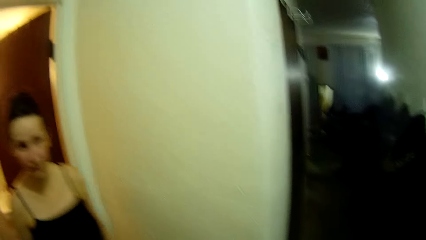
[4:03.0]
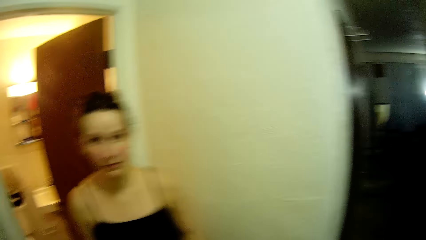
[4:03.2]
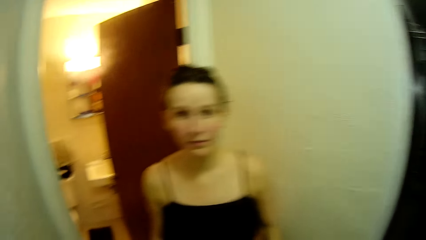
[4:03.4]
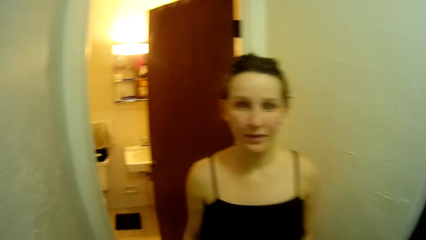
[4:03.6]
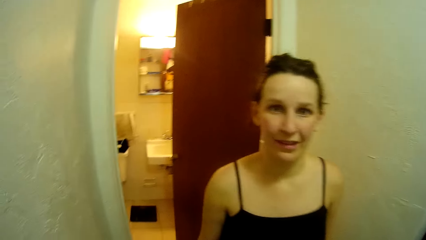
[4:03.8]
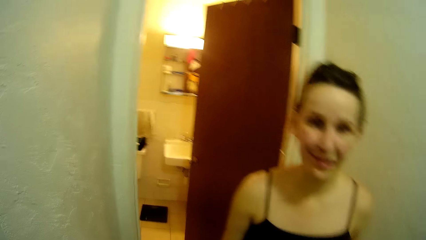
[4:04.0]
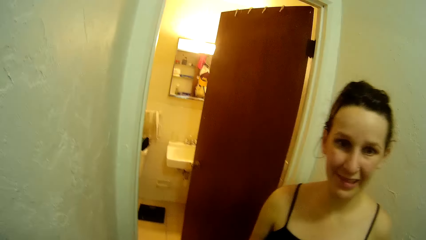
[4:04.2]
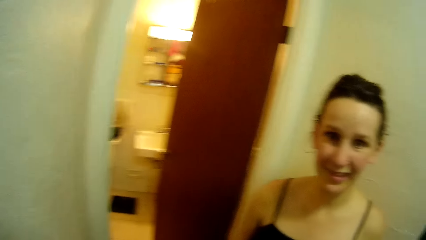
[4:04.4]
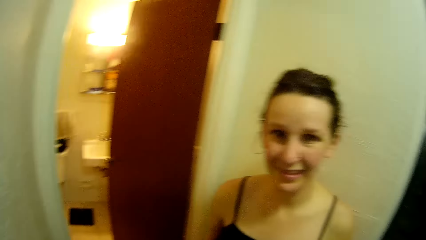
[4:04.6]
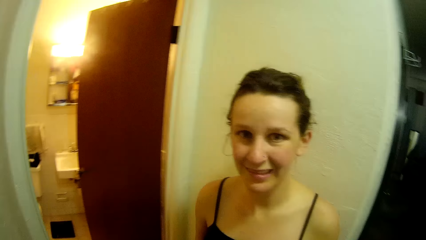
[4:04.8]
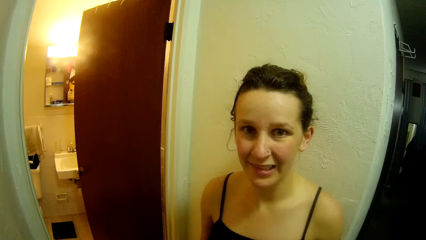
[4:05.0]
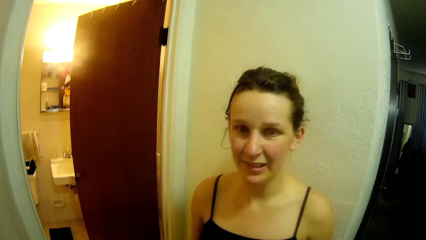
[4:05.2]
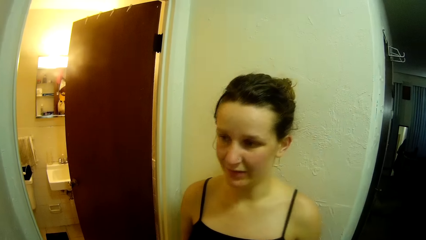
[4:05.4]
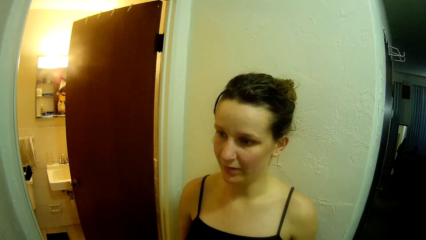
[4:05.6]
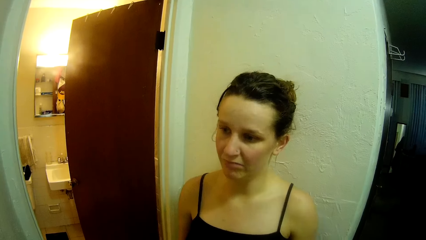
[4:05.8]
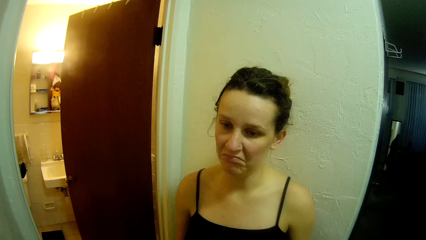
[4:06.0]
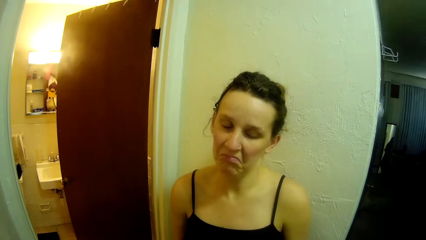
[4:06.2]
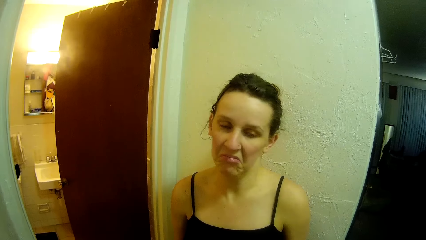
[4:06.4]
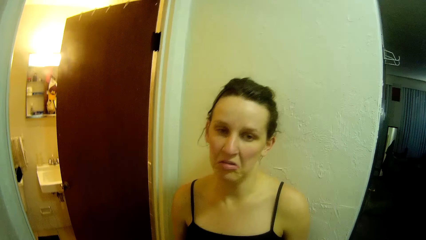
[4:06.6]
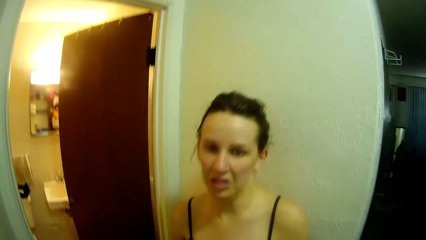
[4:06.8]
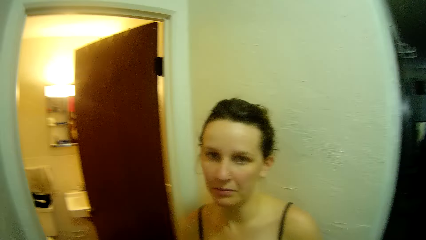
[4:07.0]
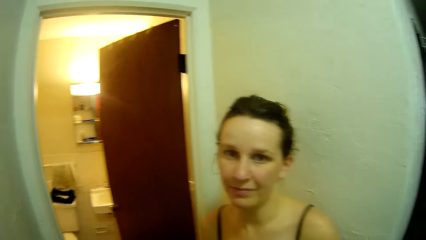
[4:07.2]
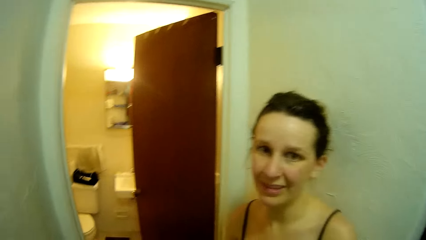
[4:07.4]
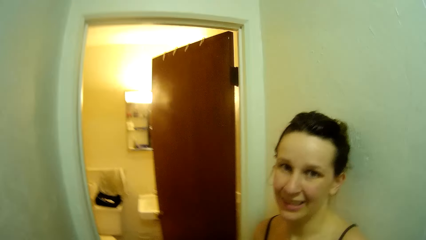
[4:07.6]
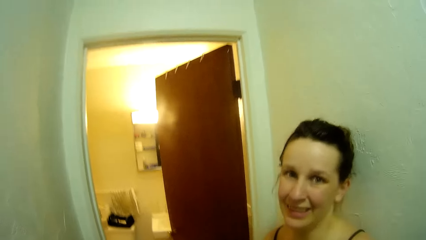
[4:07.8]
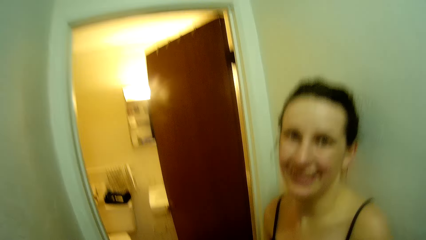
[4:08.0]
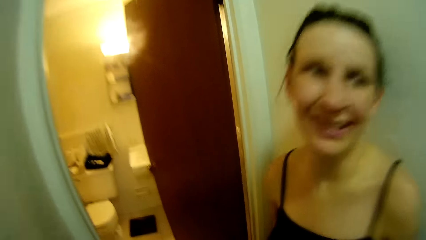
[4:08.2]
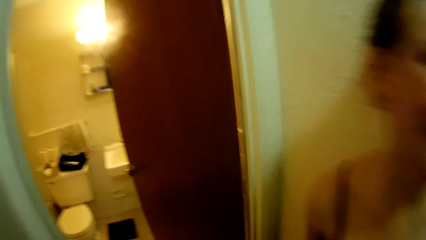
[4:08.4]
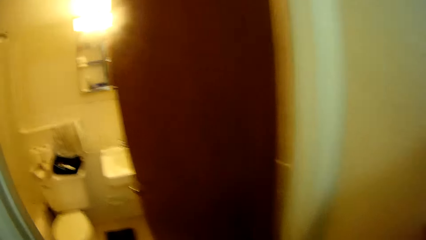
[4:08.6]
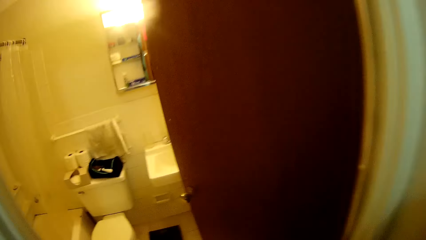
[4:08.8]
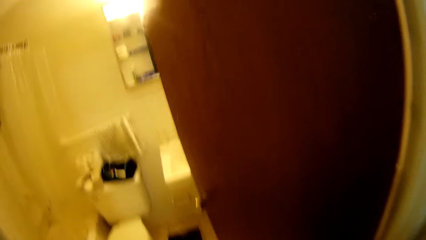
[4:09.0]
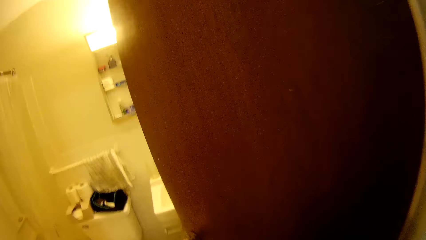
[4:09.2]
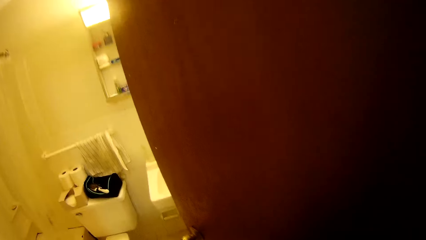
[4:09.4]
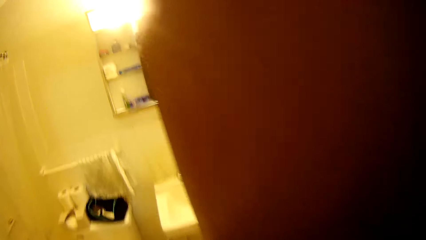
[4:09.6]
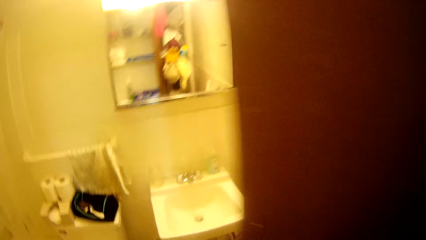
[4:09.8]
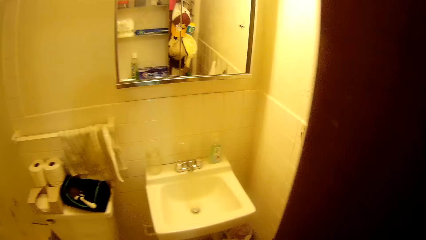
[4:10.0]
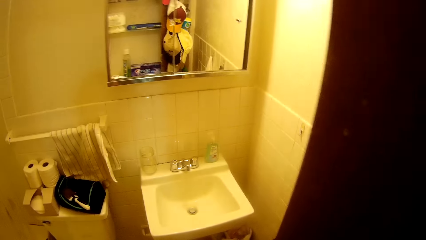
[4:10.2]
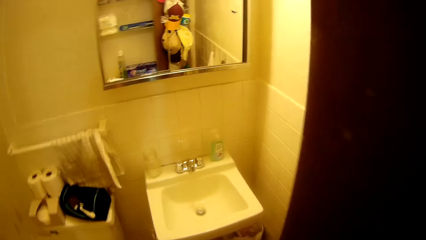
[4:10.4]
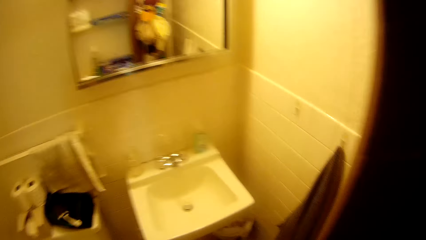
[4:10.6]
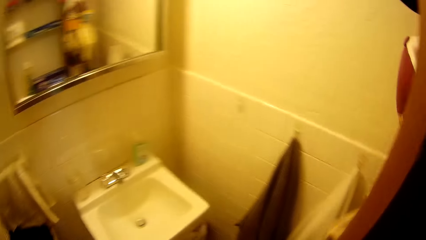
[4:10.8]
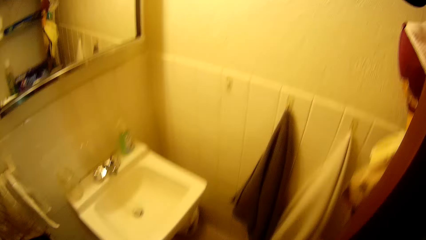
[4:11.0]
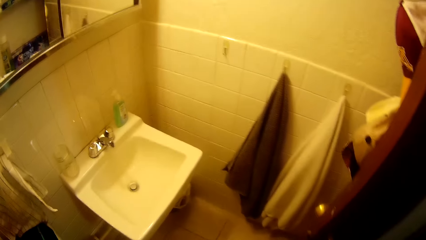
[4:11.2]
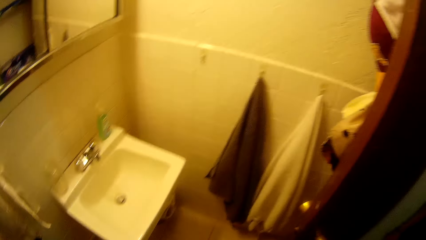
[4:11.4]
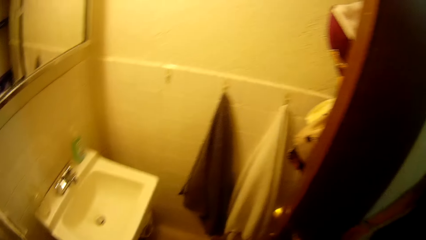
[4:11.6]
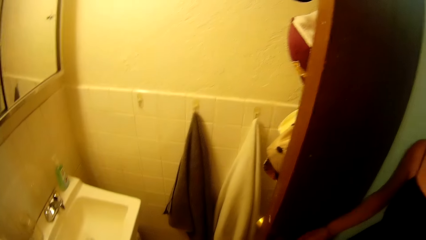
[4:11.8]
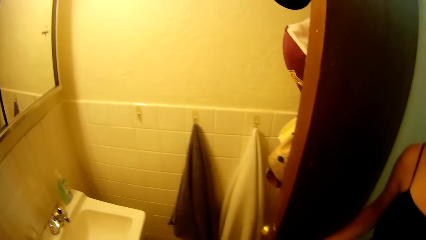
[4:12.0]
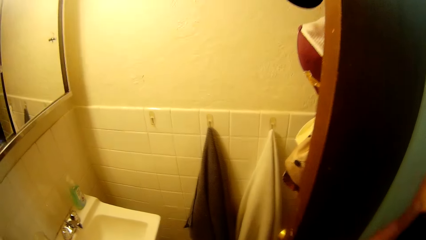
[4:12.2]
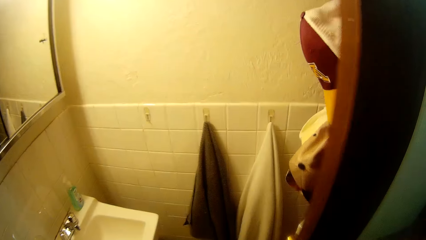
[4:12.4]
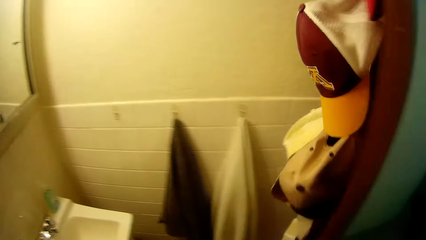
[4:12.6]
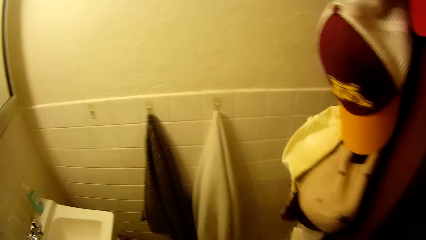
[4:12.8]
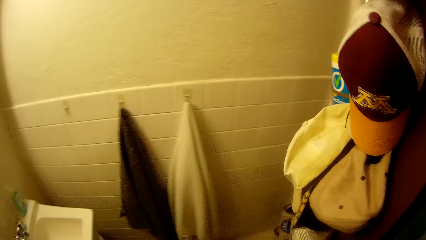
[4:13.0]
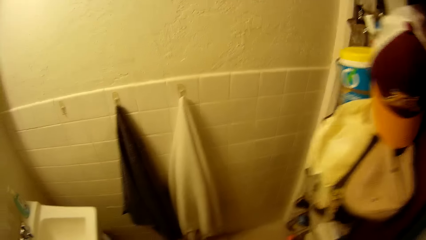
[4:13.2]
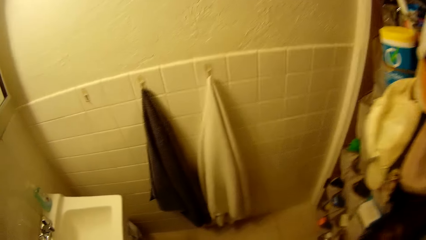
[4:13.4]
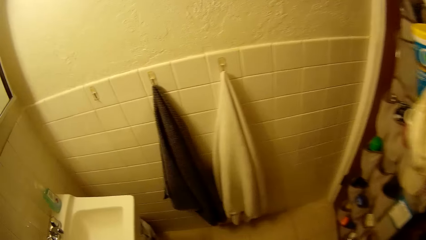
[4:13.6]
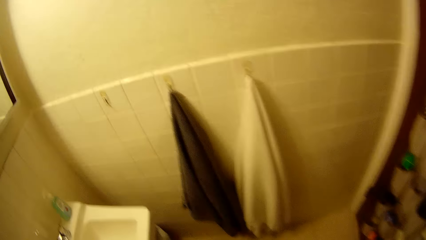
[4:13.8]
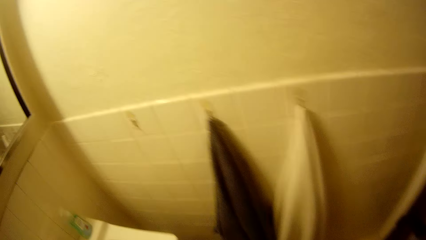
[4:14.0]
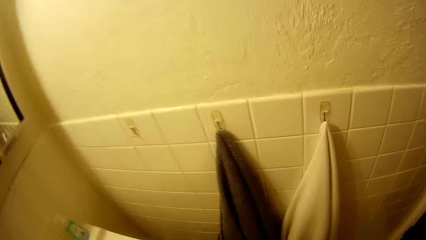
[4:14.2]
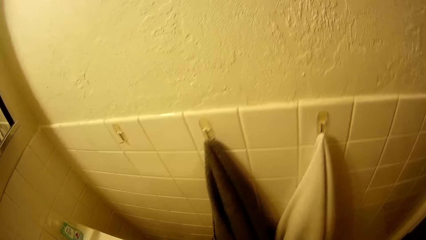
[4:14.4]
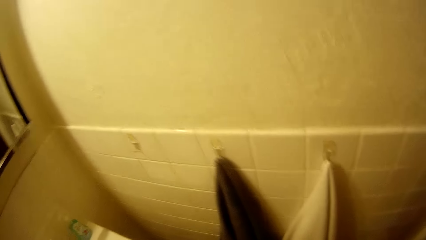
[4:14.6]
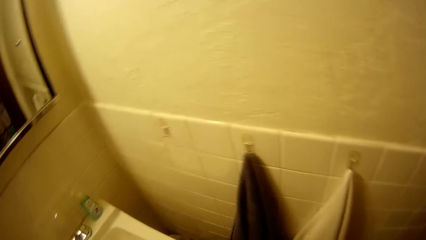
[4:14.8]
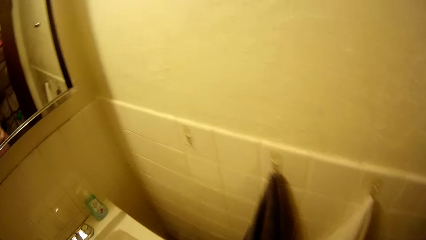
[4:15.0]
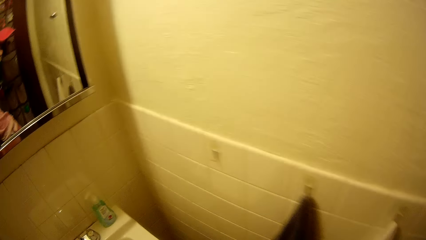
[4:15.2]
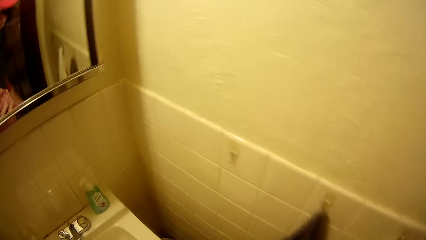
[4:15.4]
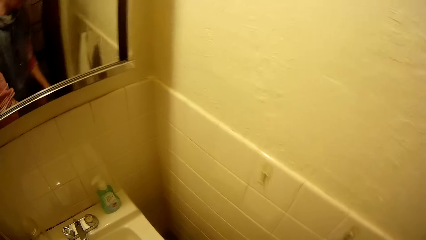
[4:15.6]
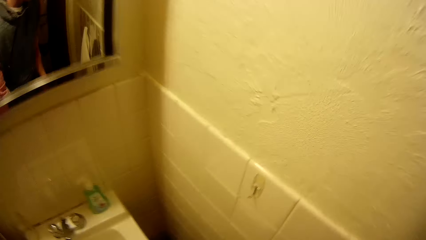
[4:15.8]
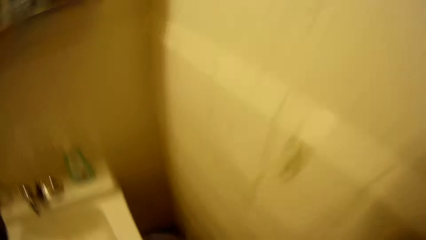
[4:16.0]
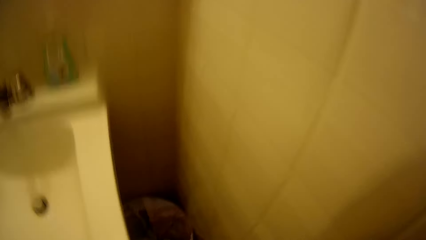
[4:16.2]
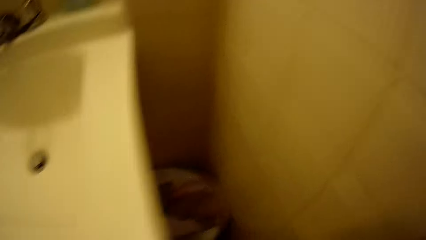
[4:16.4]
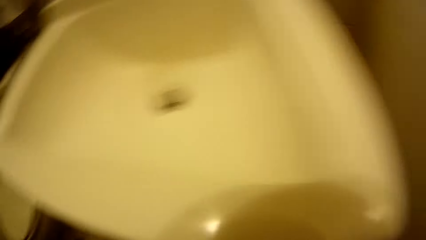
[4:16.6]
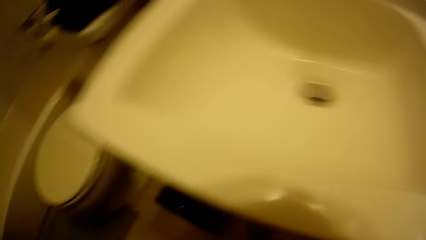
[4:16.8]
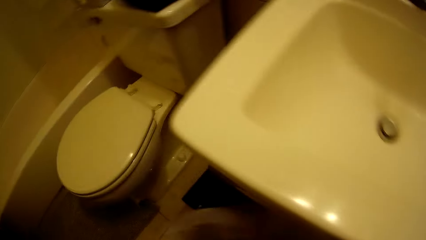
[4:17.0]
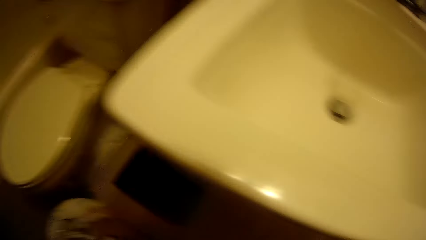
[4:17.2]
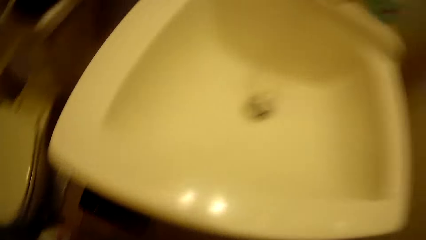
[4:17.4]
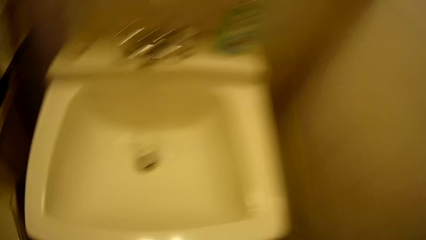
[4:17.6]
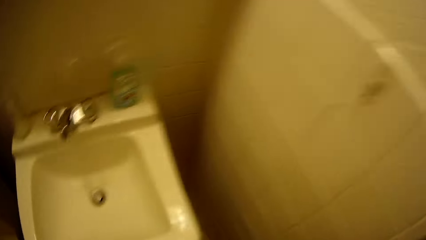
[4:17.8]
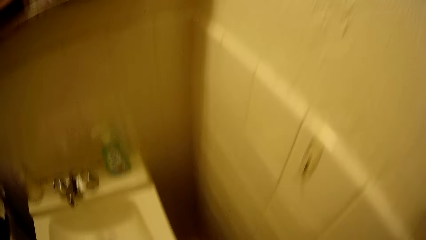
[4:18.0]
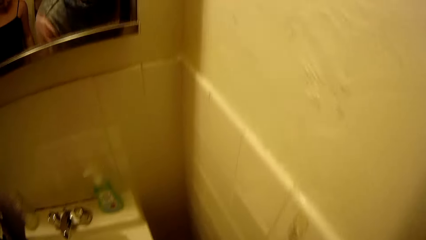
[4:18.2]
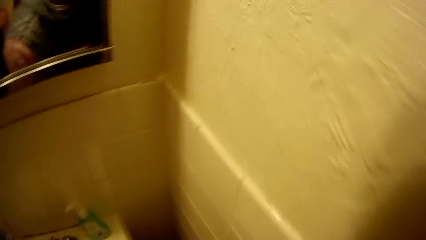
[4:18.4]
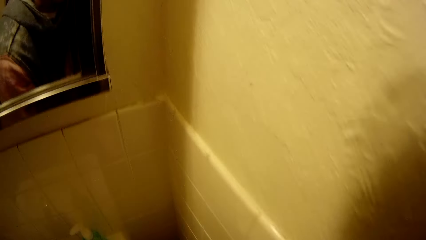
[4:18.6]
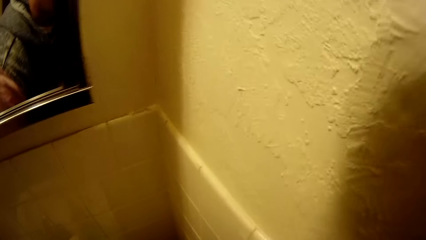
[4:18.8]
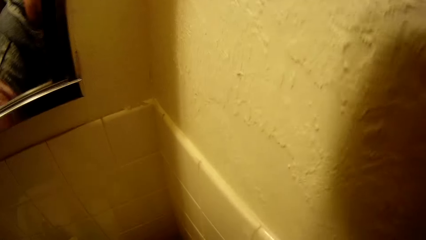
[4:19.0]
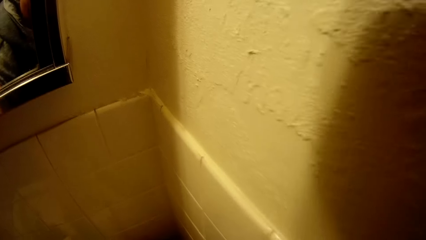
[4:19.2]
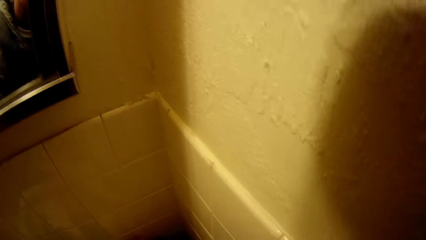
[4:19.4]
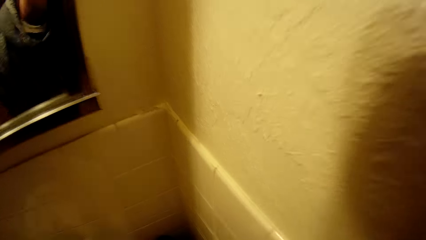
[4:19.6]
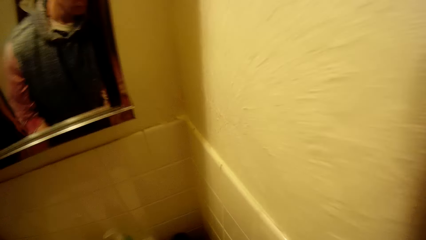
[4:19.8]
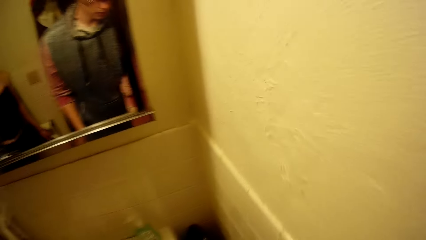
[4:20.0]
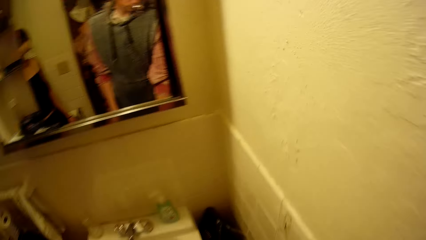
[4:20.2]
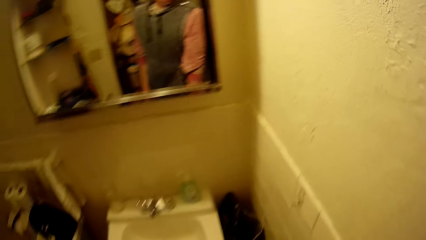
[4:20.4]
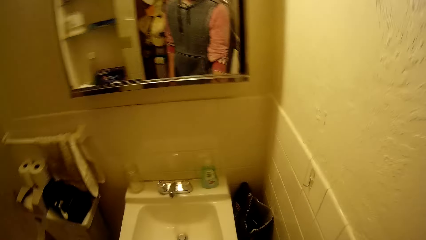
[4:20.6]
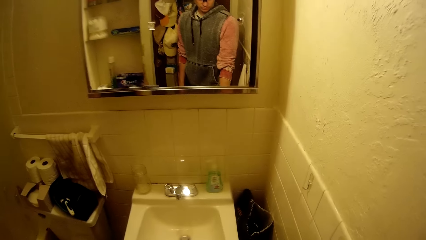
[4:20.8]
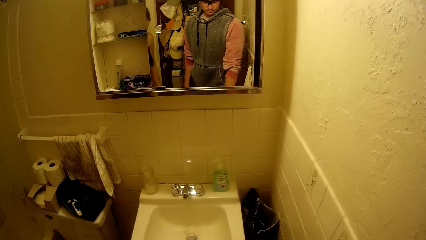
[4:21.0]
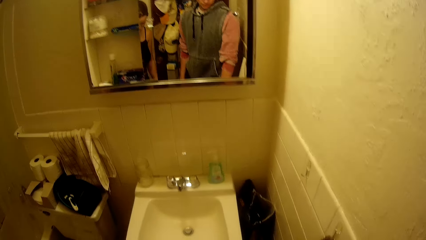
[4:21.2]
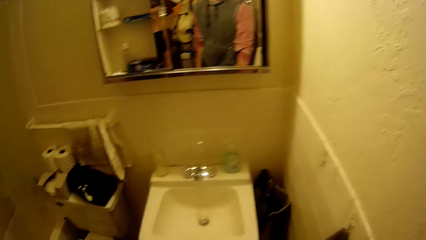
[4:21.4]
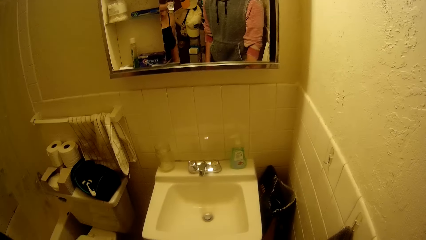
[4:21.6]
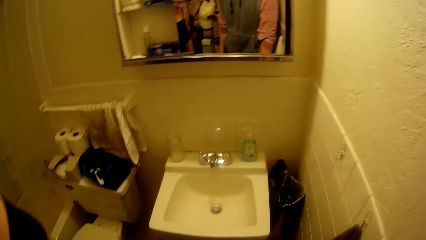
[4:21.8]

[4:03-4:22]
The camera wearer talks to a woman. The woman converses. The camera wearer steps forward. They walk into the toilet. The woman looks around. The woman closes the door. The camera wearer looks around. They touch something. They look around. They look at the mirror.
